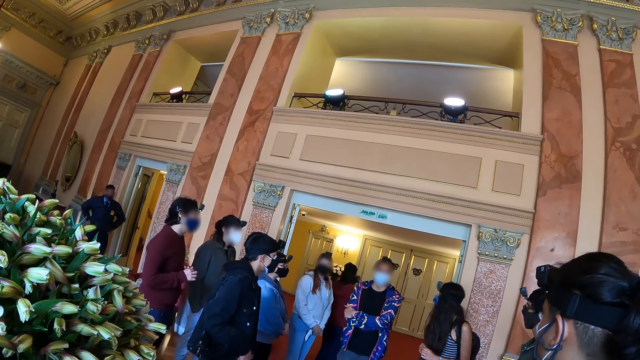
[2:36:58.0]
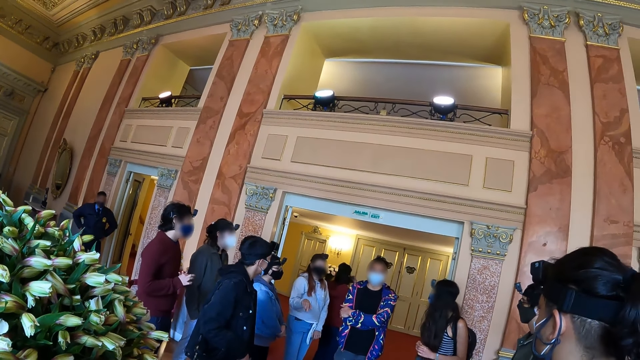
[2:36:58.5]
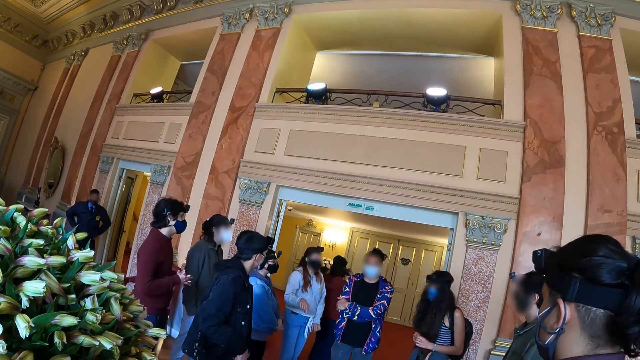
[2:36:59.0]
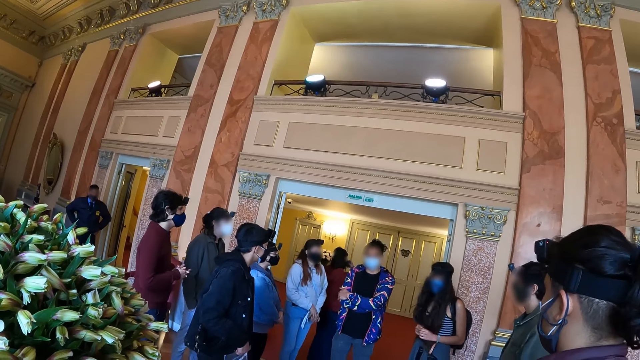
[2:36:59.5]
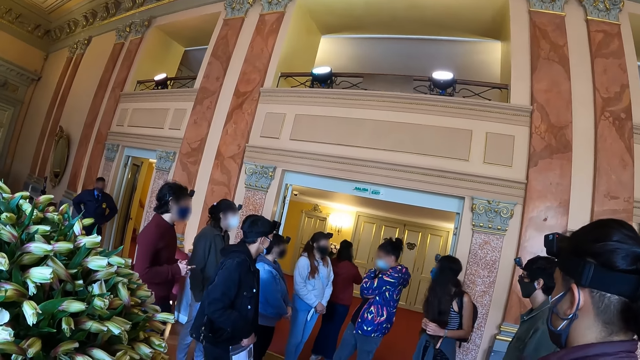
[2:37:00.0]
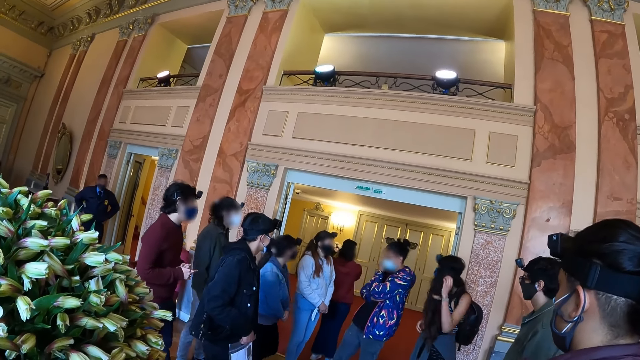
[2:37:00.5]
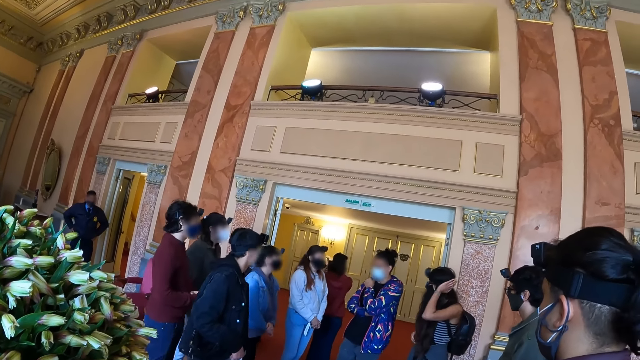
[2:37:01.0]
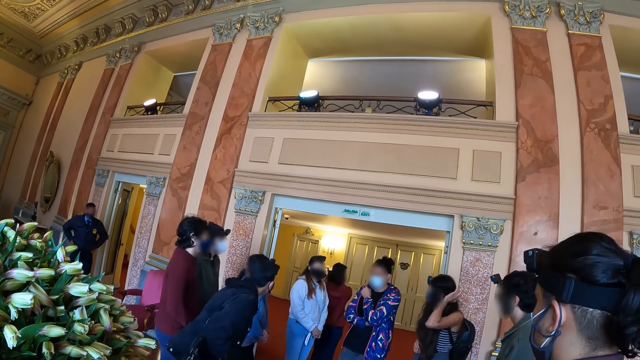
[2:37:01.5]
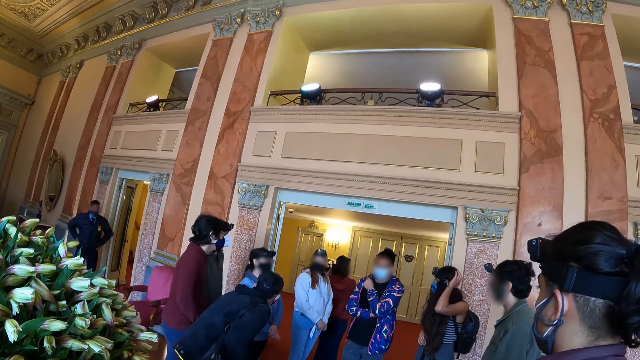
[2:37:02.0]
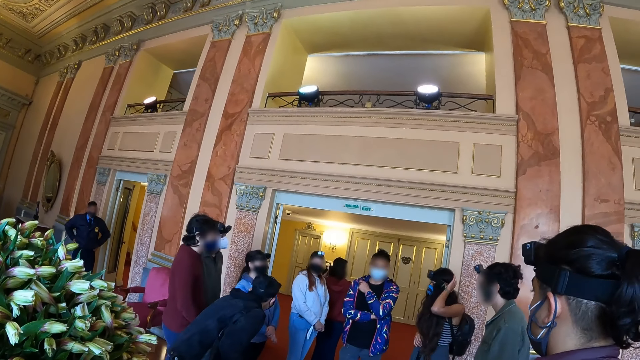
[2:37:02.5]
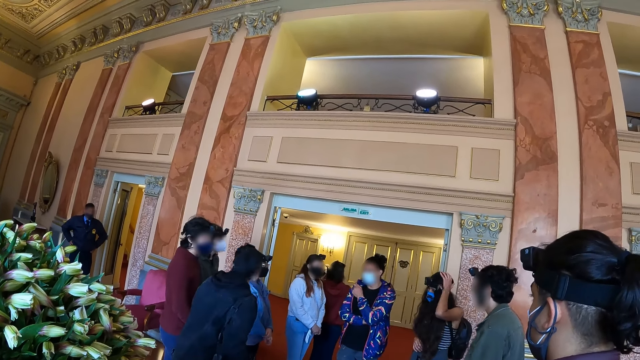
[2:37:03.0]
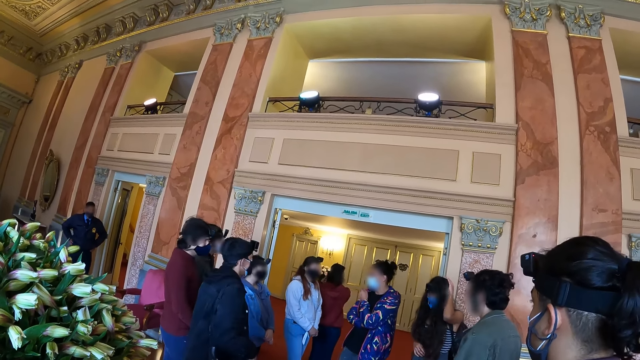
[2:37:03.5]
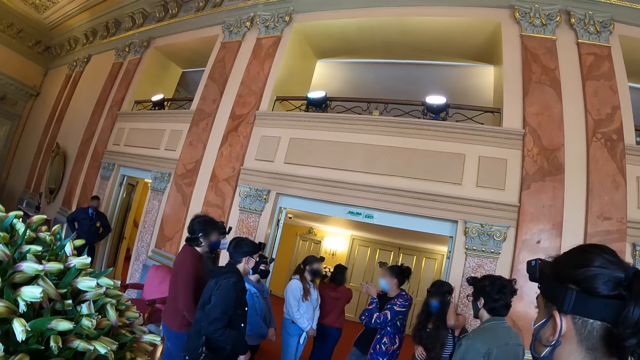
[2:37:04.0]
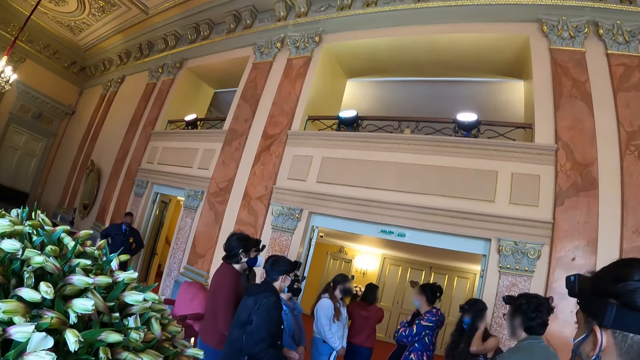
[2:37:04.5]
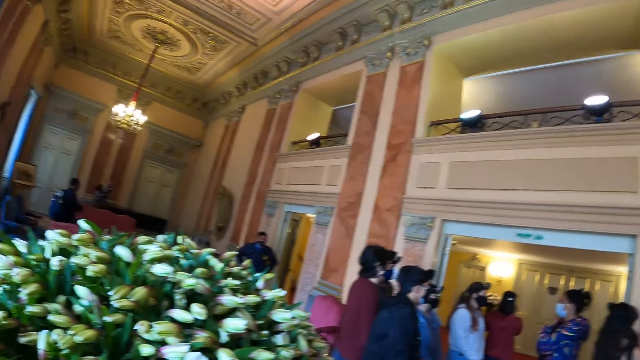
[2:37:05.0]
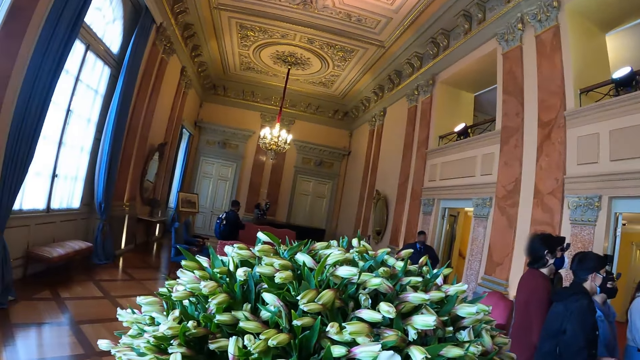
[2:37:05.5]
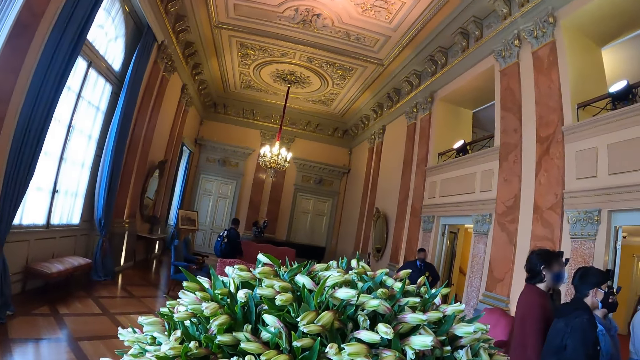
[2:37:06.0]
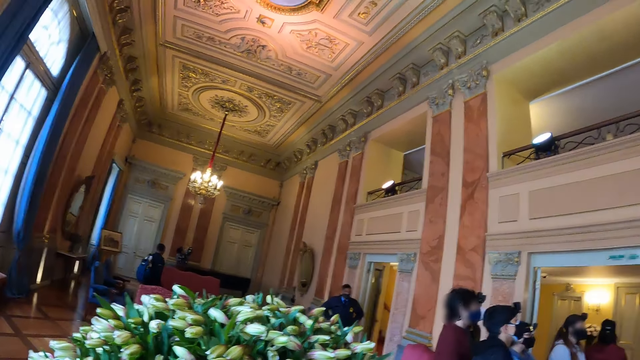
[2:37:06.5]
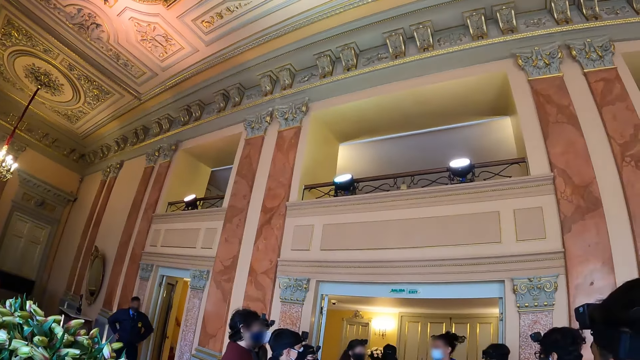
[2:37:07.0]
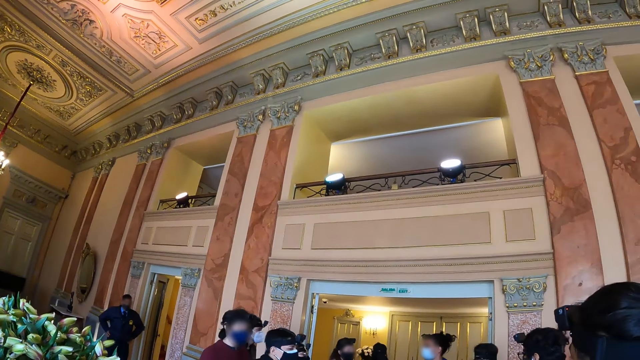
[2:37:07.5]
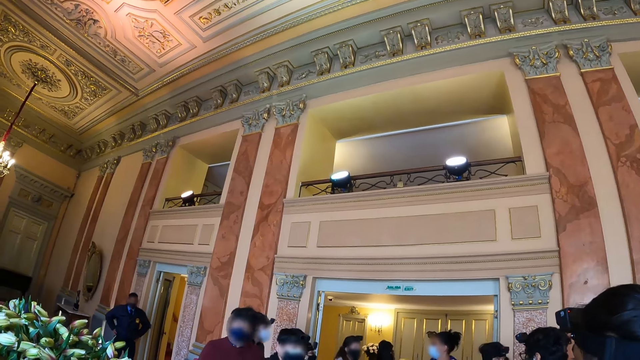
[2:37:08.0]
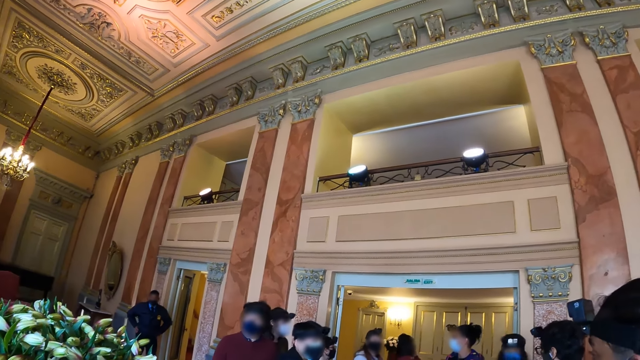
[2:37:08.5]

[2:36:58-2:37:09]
The camera wearer looks around.

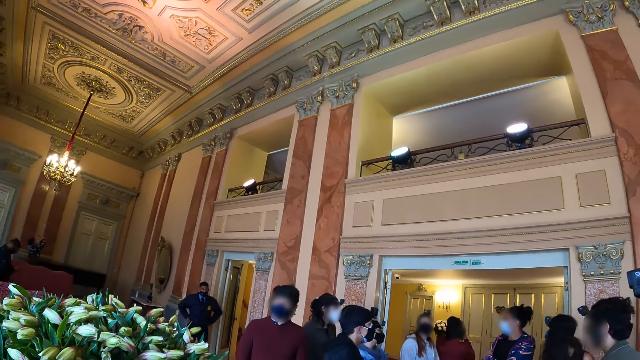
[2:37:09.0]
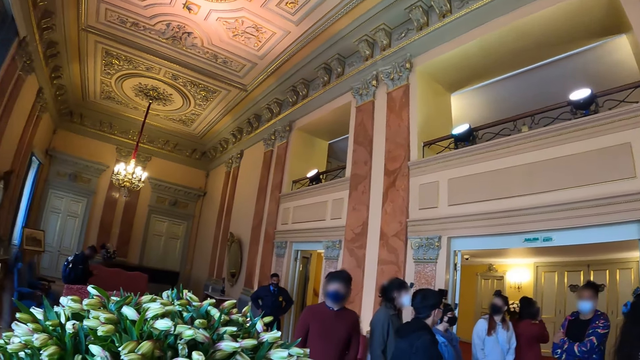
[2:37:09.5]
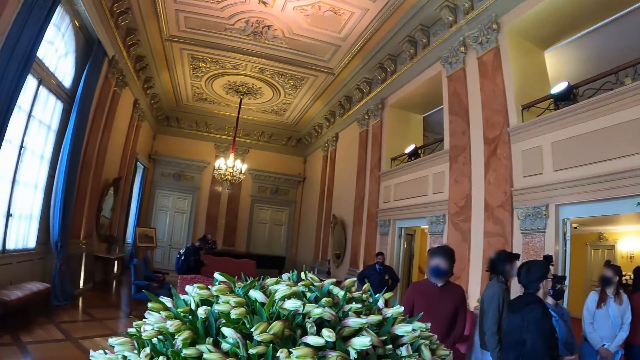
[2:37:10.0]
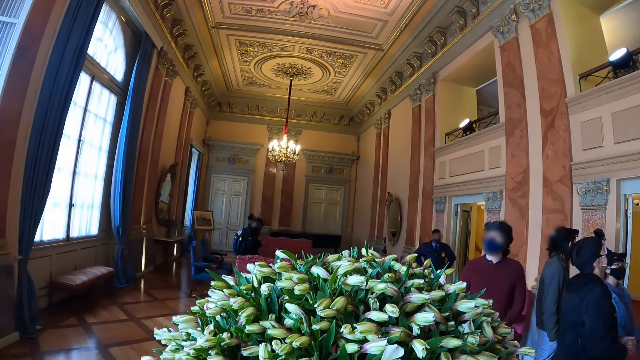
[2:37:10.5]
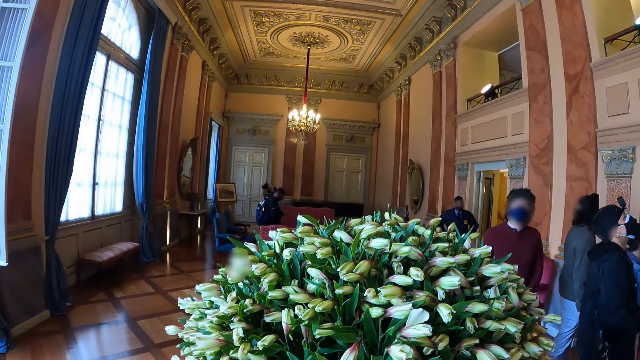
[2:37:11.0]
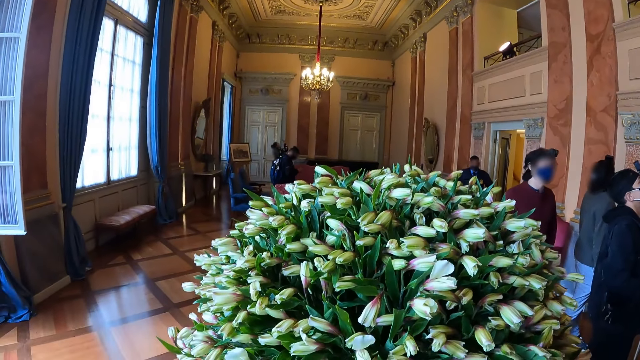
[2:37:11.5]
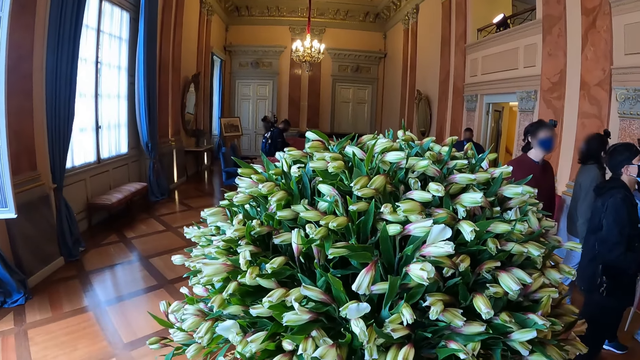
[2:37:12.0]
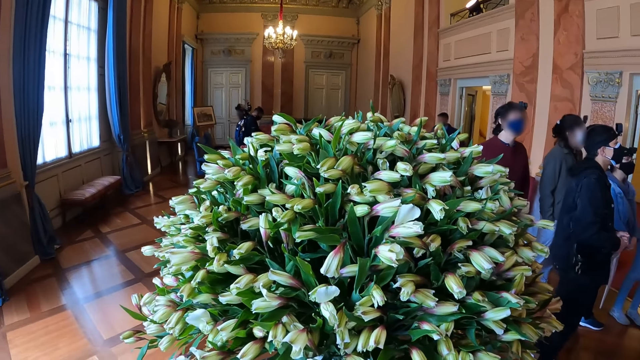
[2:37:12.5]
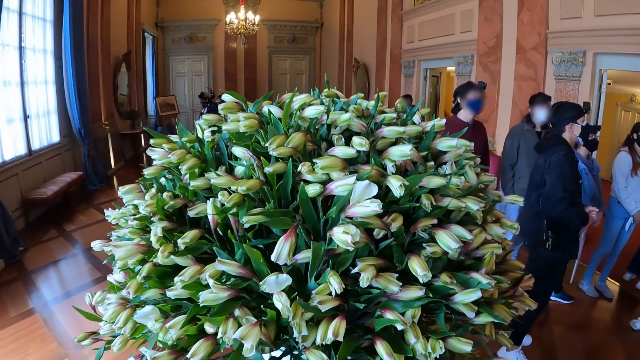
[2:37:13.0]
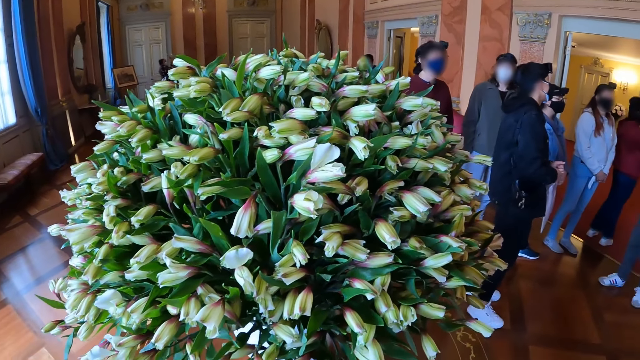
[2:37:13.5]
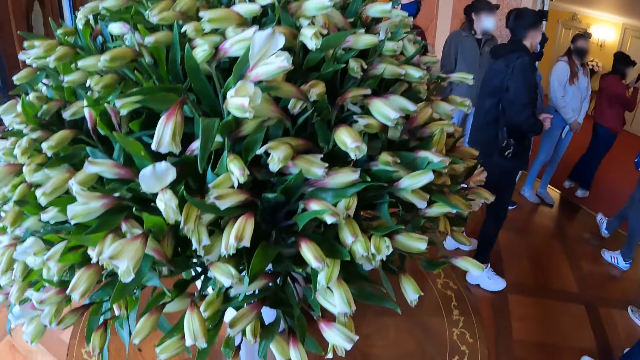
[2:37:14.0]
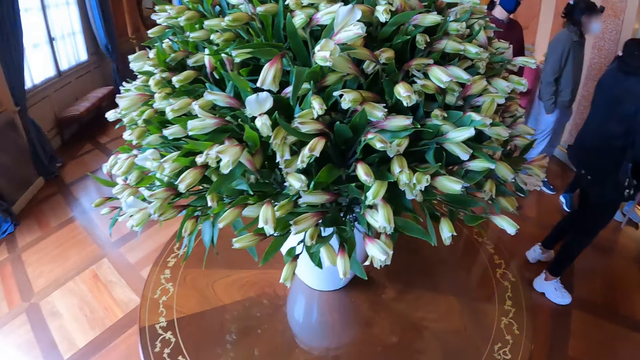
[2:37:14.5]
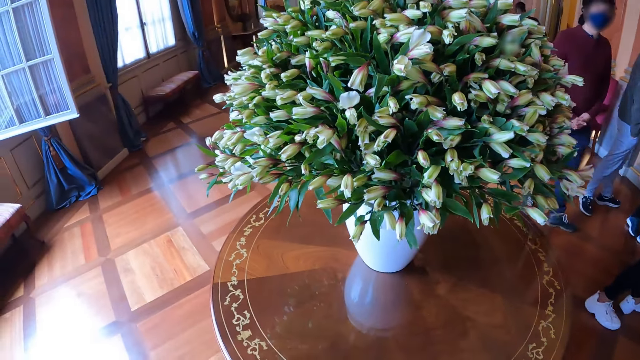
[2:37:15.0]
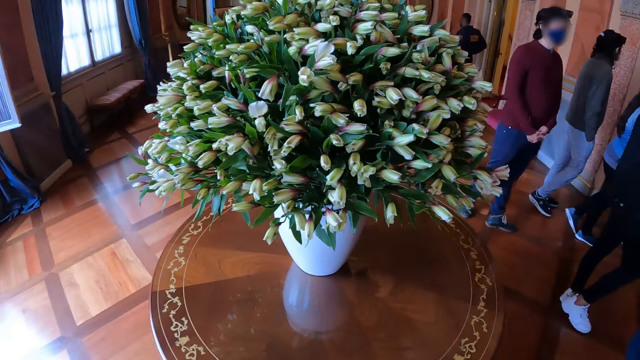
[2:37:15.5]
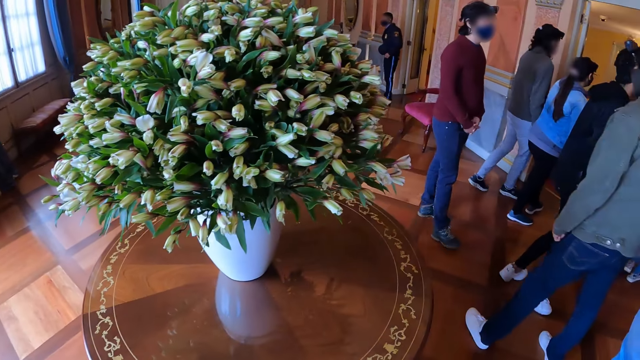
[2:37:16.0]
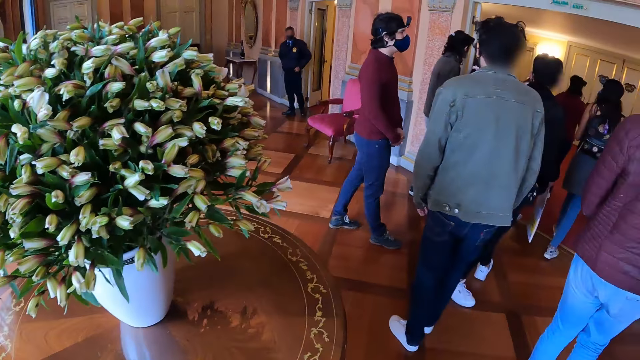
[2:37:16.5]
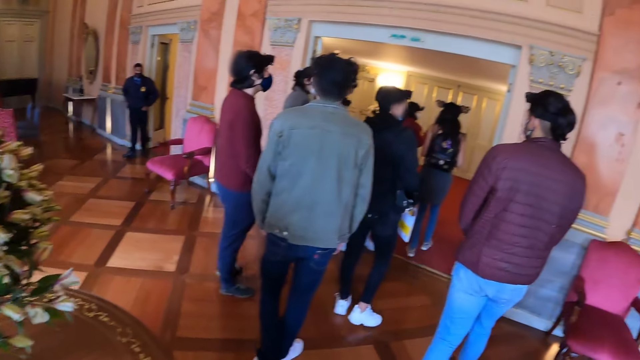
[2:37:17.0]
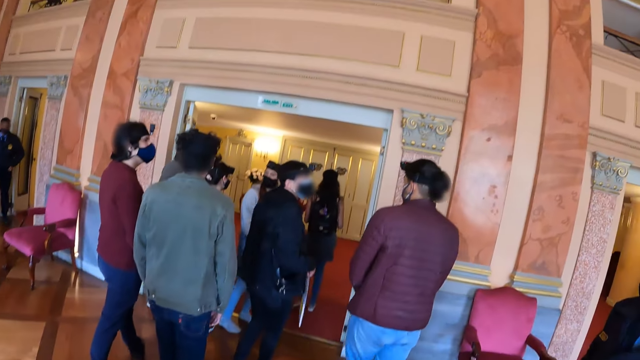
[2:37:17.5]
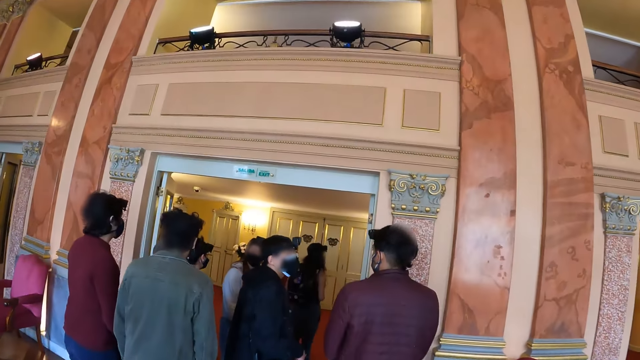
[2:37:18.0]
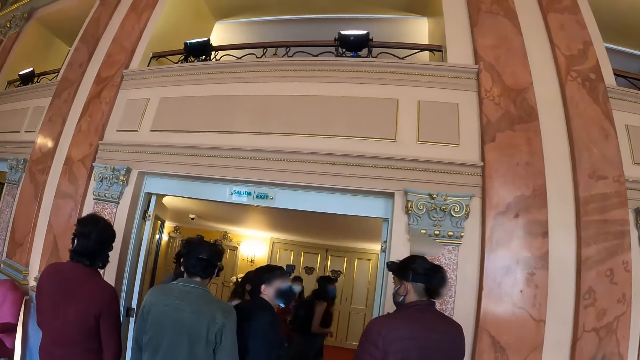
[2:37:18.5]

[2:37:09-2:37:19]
The camera wearer stares at the flowers. They walk around the room.
